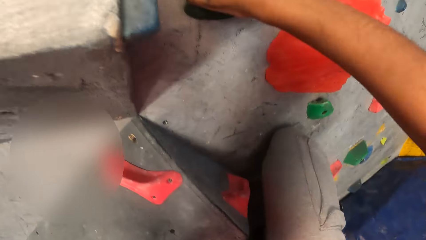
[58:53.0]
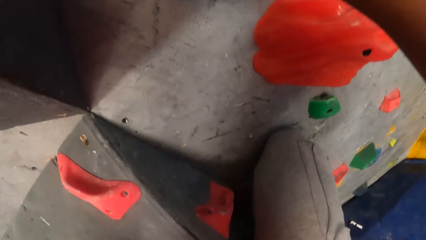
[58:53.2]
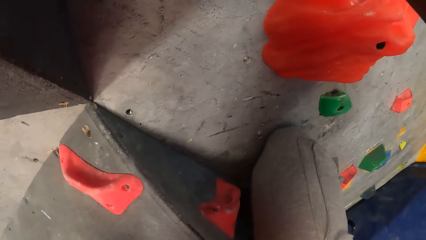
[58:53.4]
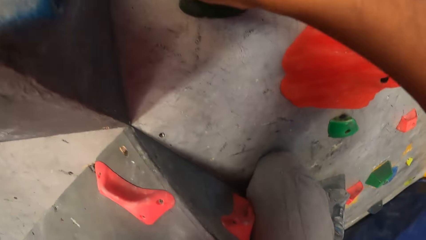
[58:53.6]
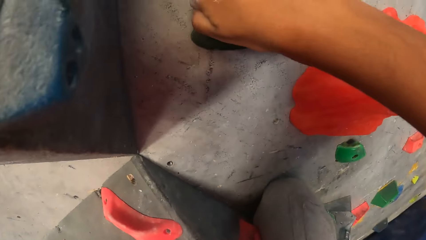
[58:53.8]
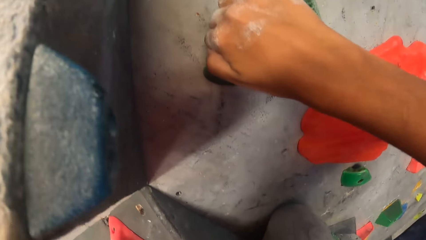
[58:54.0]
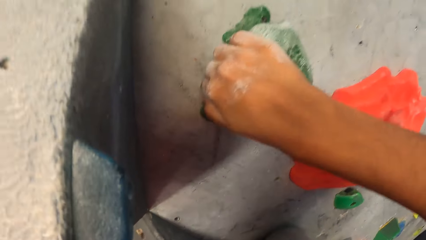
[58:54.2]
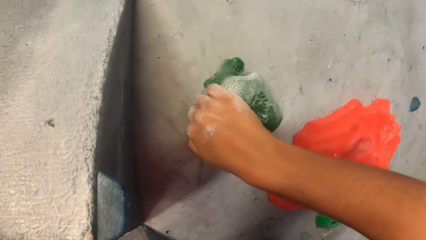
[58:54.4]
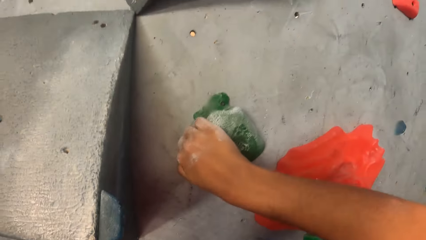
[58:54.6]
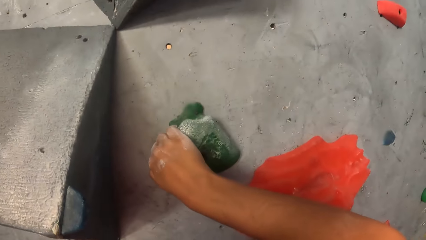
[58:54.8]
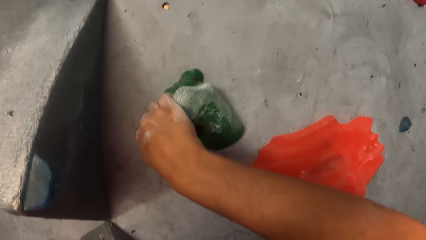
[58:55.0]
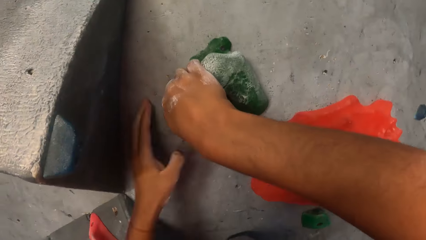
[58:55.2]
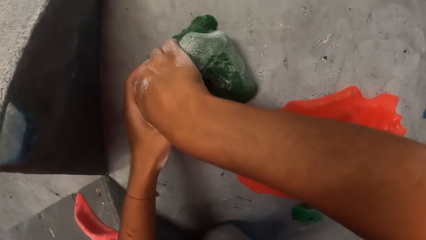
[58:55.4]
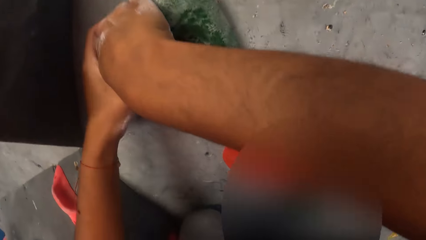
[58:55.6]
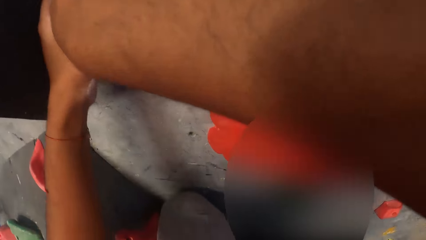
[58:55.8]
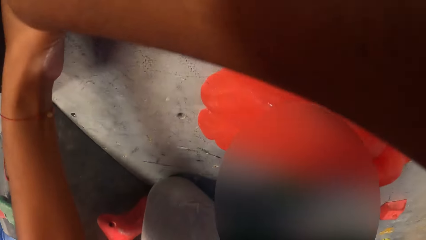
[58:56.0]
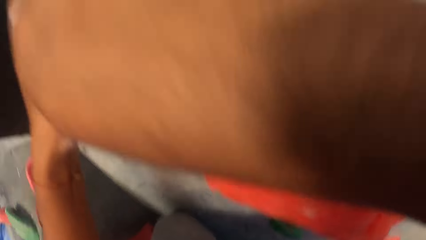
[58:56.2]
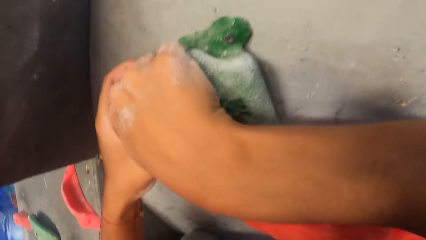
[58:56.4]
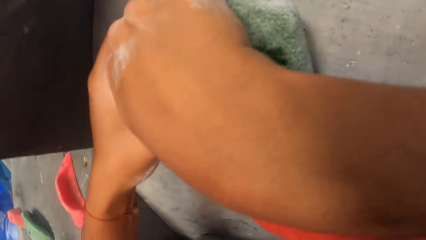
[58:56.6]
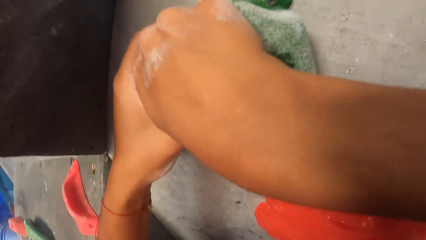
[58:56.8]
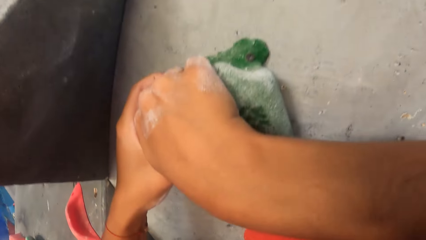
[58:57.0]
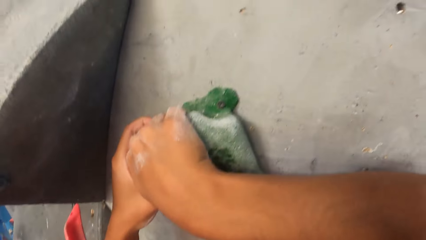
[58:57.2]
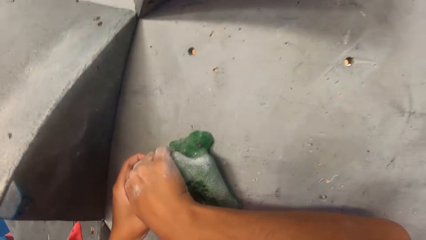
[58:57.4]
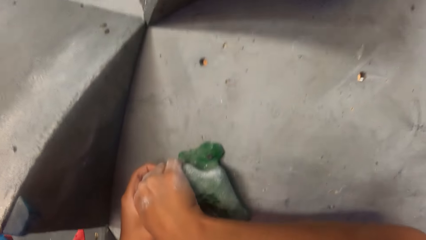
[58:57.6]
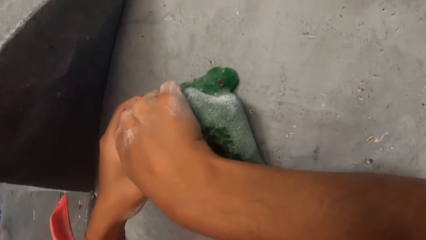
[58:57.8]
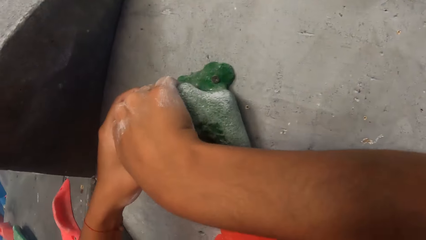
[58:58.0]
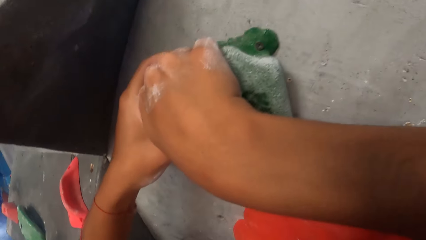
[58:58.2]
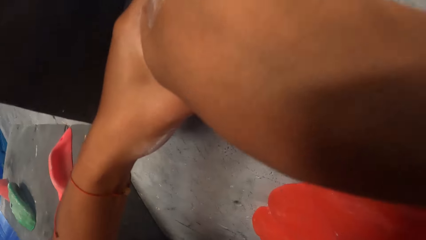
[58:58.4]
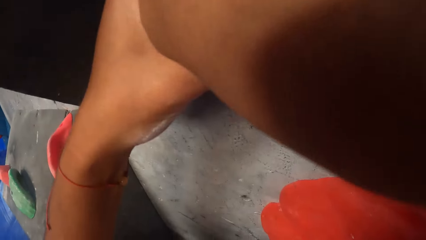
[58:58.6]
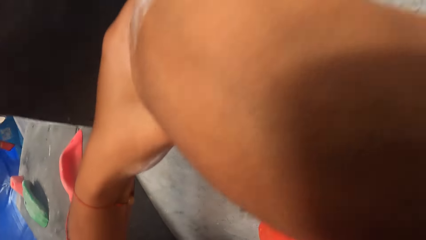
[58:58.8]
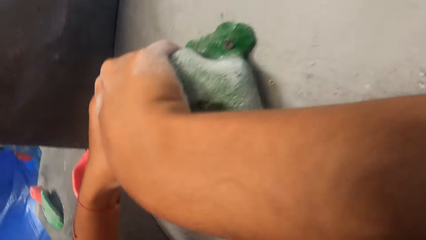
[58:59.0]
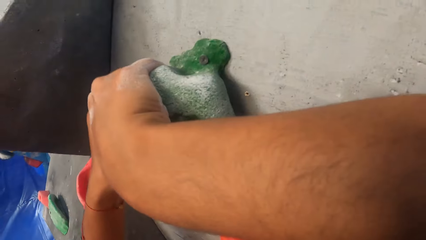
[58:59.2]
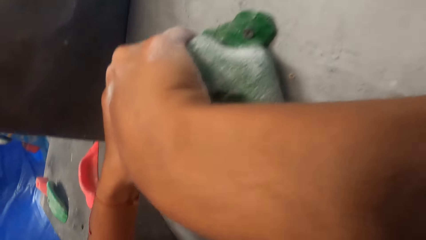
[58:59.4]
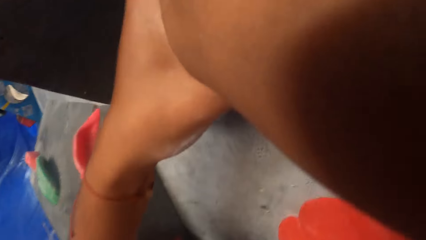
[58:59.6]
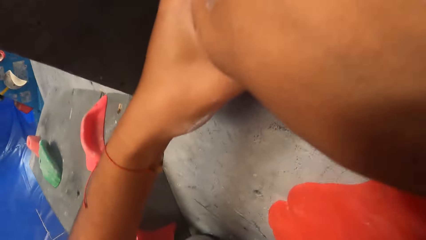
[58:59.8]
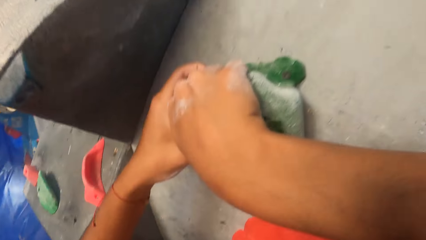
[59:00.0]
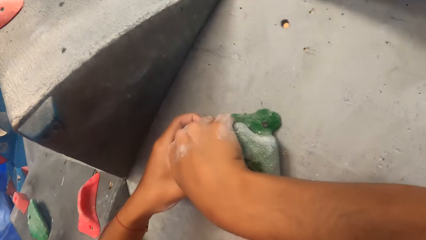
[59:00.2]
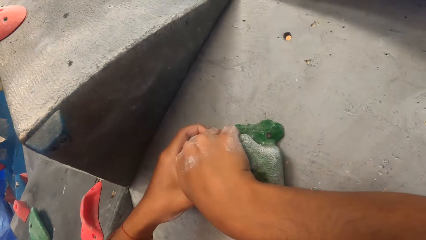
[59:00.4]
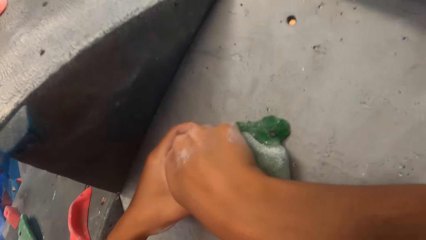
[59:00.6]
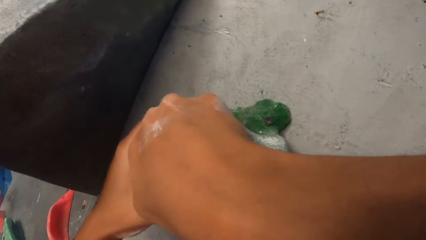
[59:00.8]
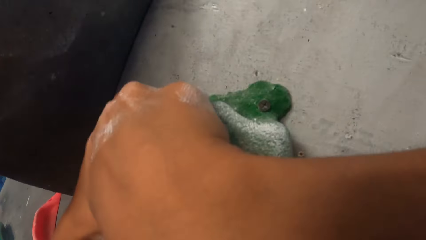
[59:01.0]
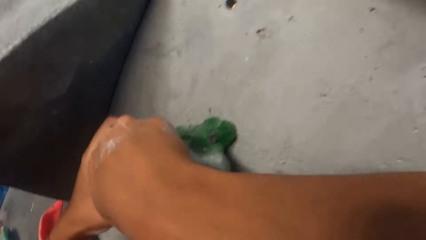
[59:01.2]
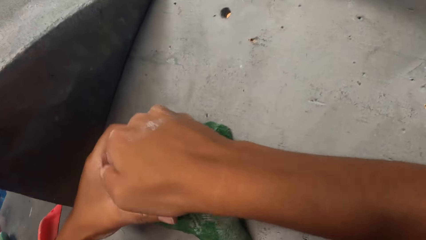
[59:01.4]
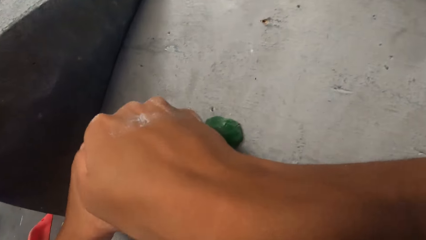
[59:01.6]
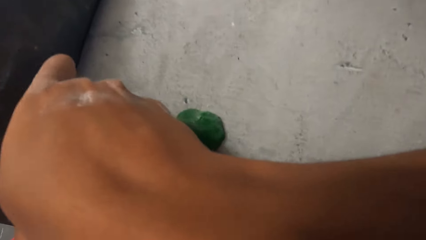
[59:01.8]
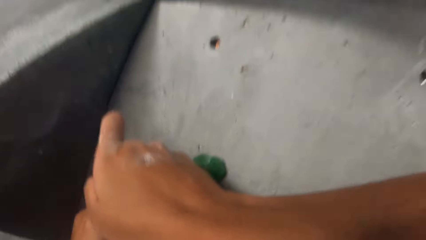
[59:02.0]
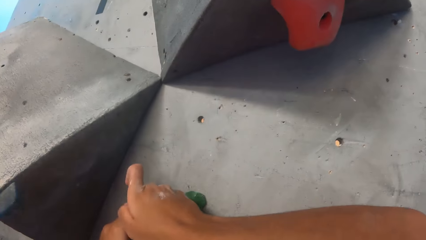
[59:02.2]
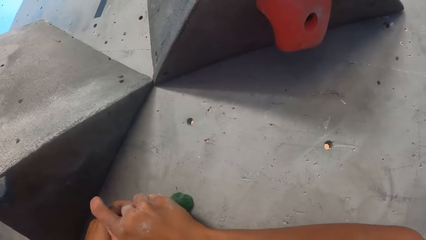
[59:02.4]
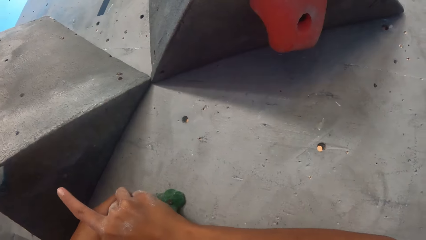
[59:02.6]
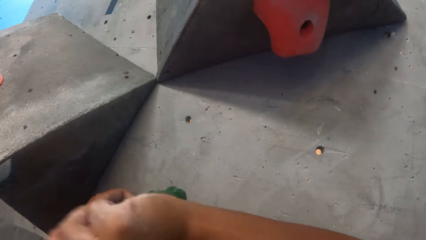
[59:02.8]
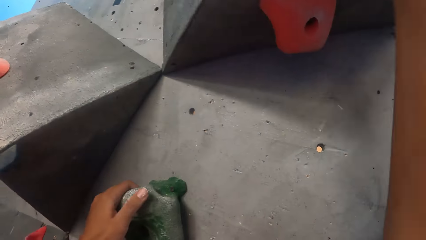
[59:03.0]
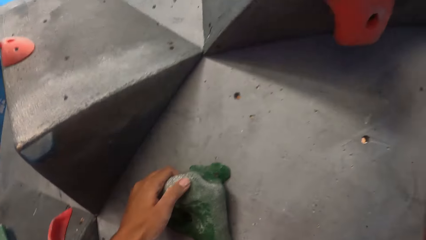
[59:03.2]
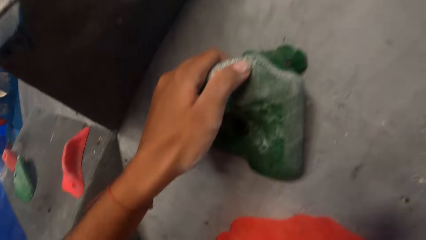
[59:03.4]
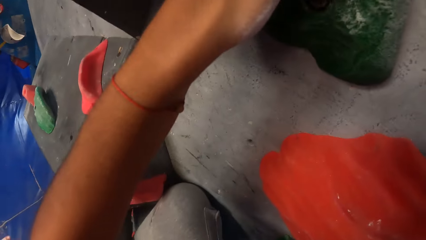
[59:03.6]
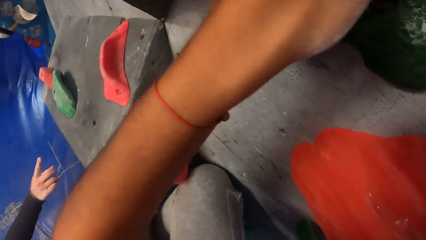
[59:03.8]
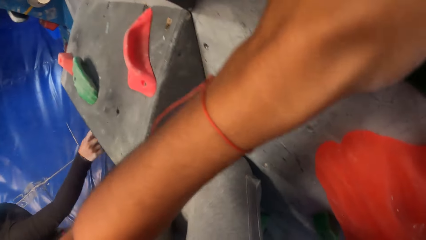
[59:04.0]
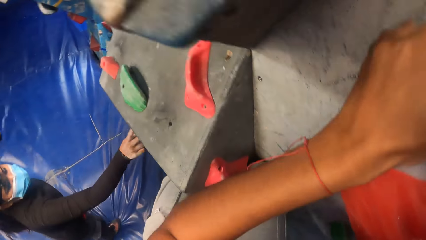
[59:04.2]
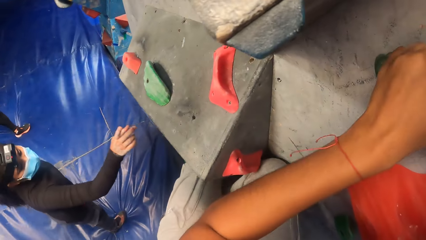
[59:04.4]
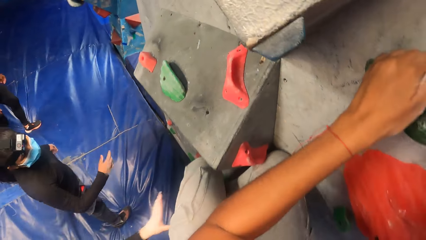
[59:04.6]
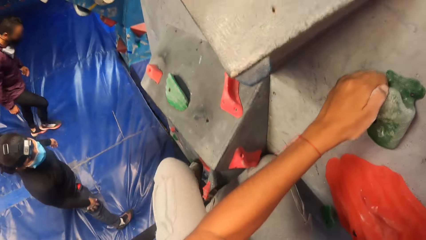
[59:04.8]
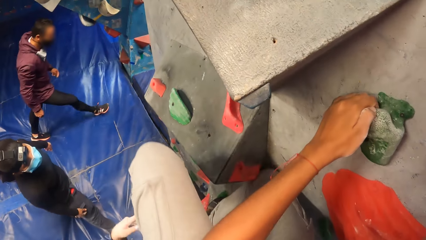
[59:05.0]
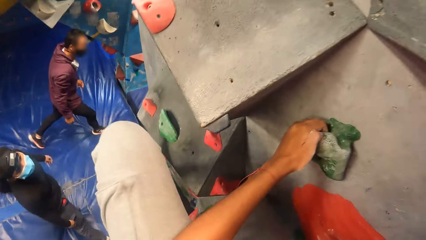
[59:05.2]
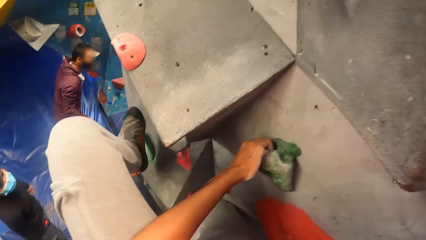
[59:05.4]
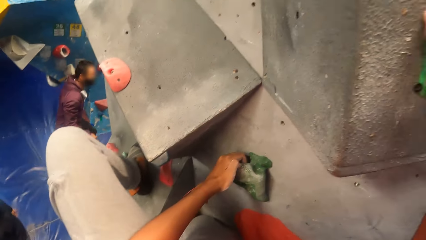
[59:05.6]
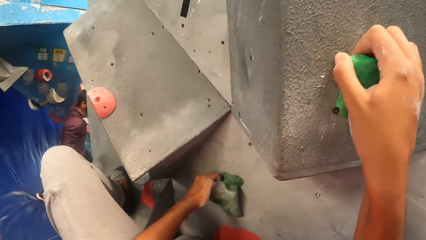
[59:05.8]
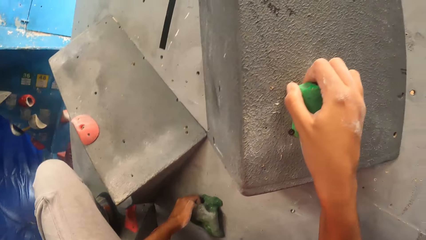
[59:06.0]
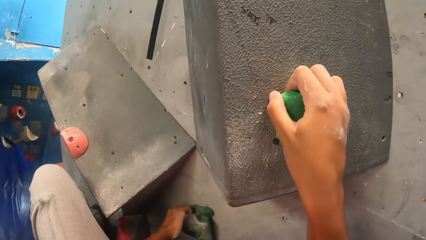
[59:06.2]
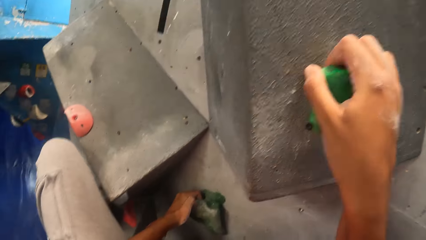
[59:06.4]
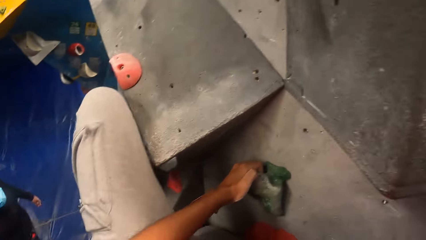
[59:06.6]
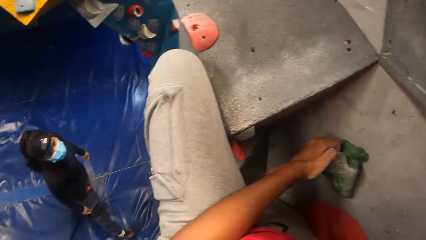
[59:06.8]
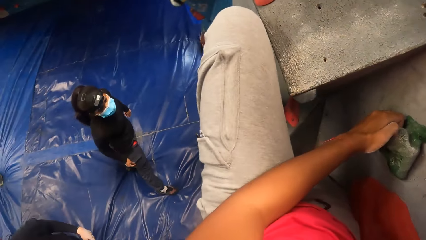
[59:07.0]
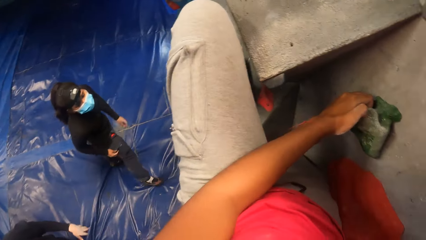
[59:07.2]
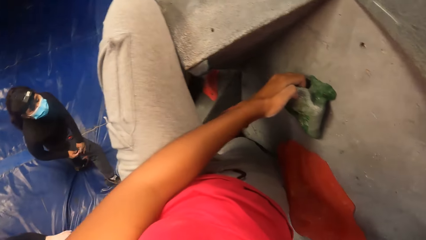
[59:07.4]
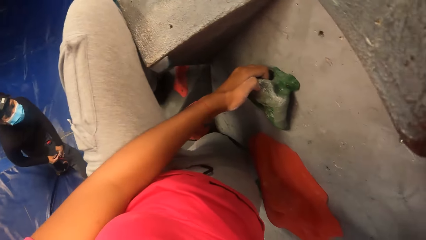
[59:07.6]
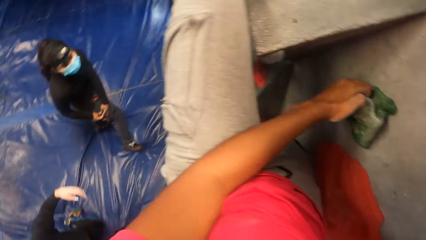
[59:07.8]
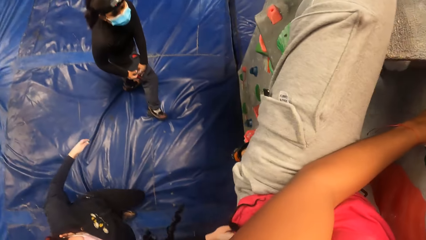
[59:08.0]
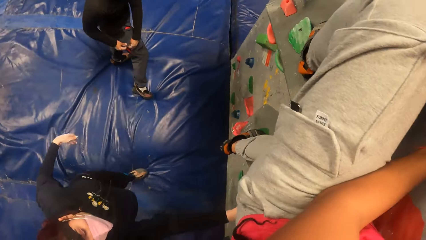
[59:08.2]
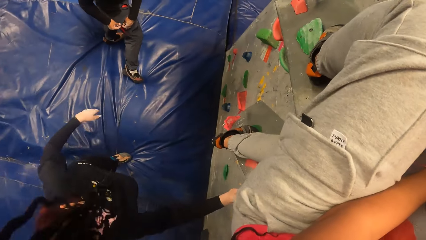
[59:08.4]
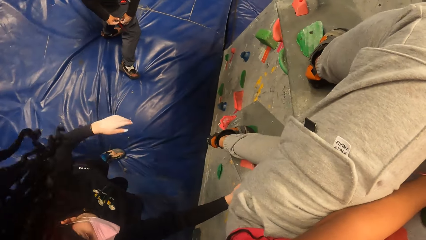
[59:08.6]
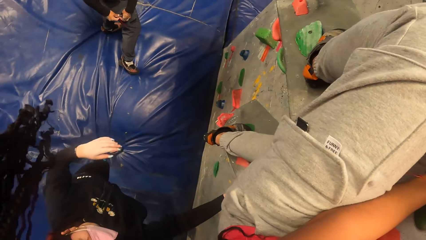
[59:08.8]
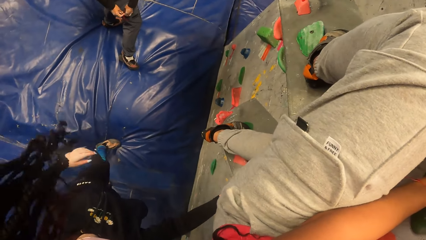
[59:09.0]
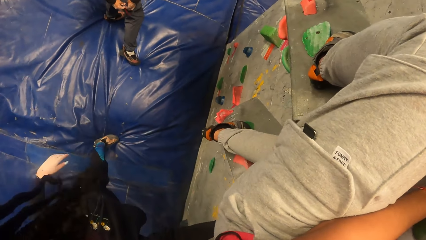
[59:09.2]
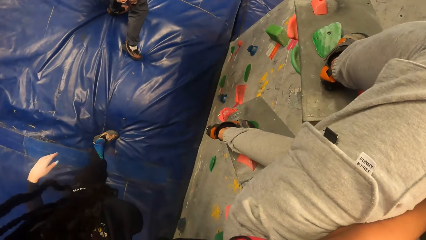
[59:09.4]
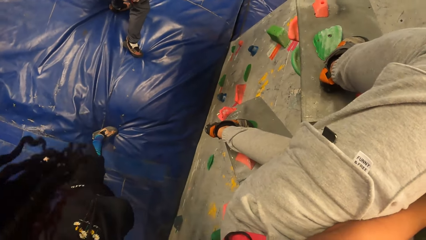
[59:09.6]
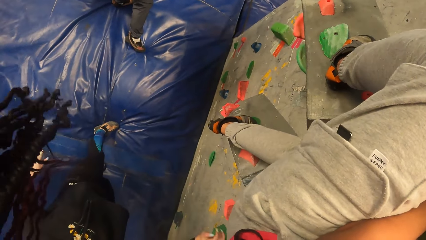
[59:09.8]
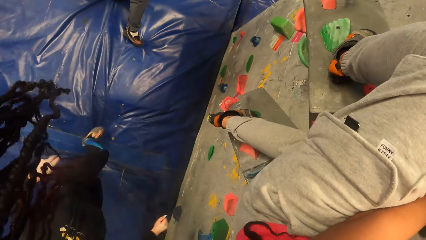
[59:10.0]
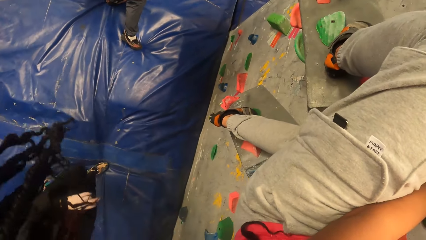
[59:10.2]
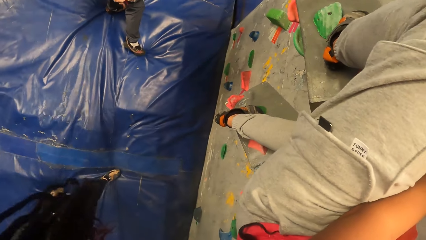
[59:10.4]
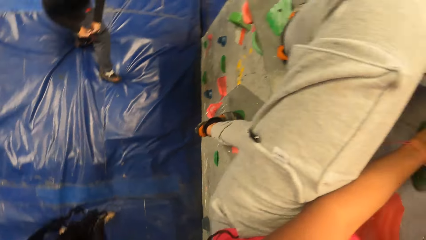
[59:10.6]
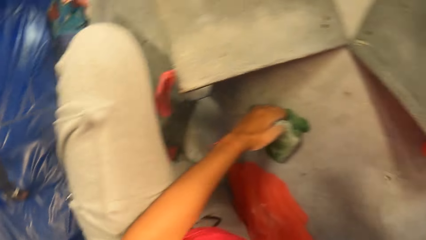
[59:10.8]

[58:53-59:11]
The camera wearer climbs the climbing wall with climbing hold stones. They hold a climbing hold stone with both hands. A woman touches the climbing wall with her right hand. The camera wearer climbs the climbing wall with climbing hold stones. The woman zips her pocket with her hands. Another woman touches the climbing wall with her right hand.
